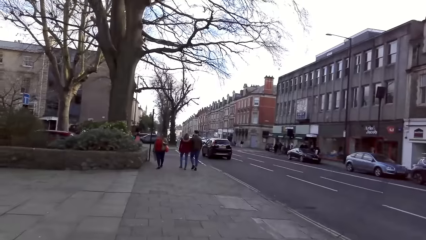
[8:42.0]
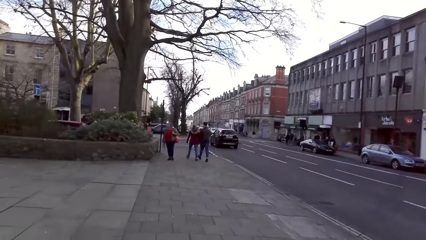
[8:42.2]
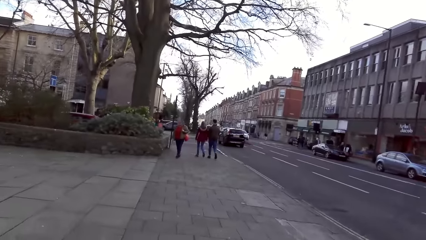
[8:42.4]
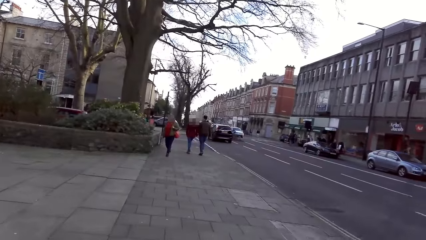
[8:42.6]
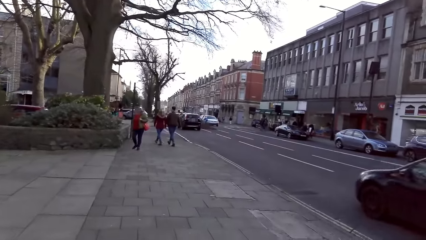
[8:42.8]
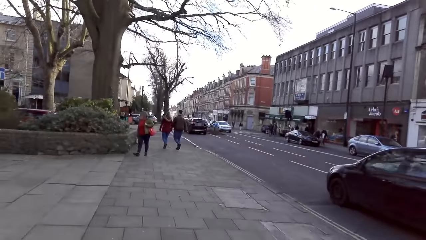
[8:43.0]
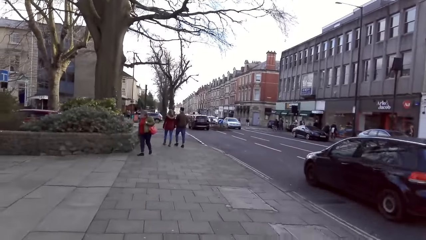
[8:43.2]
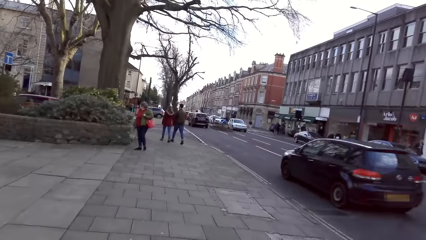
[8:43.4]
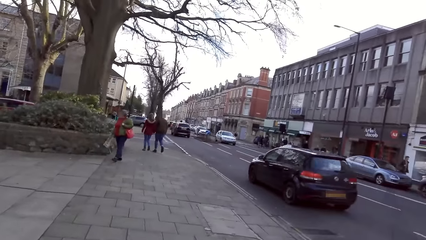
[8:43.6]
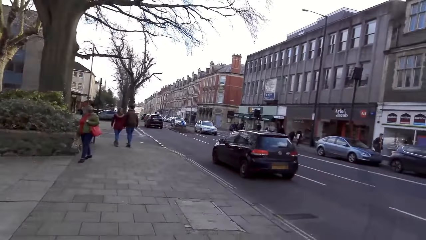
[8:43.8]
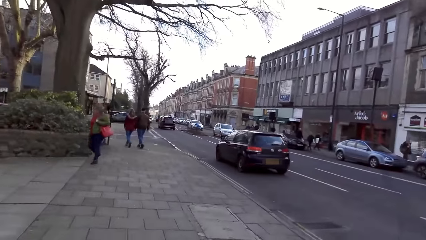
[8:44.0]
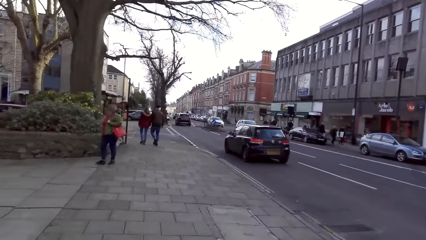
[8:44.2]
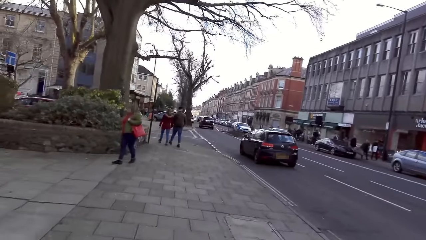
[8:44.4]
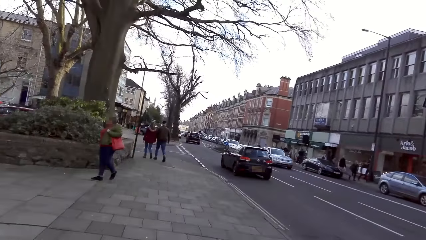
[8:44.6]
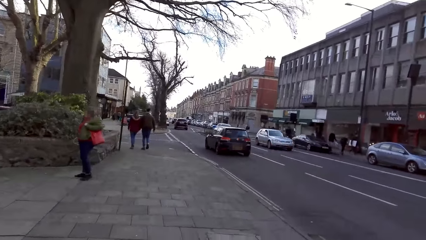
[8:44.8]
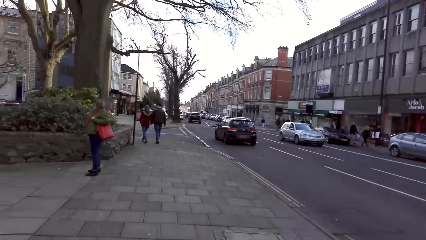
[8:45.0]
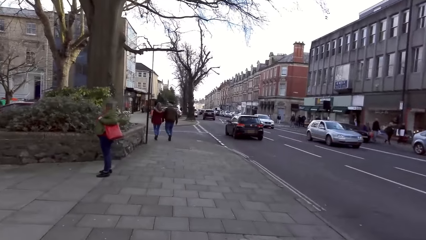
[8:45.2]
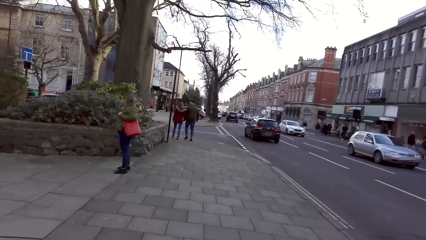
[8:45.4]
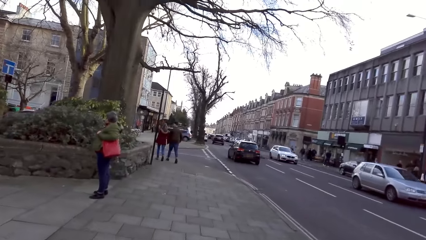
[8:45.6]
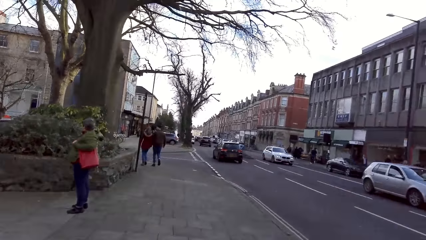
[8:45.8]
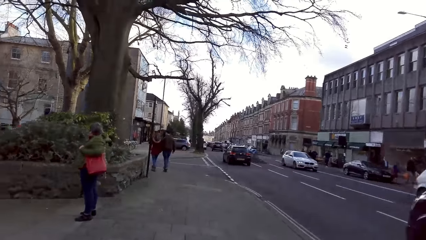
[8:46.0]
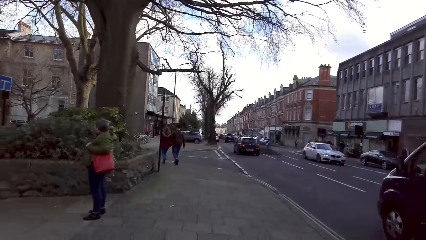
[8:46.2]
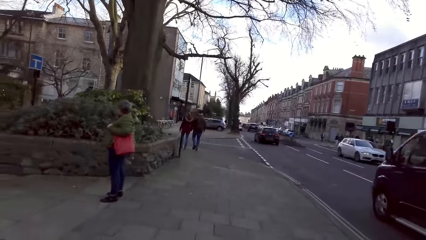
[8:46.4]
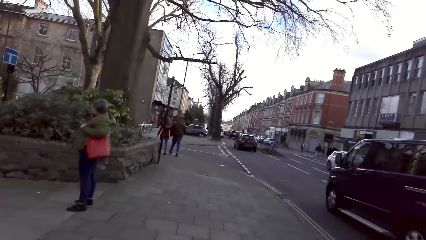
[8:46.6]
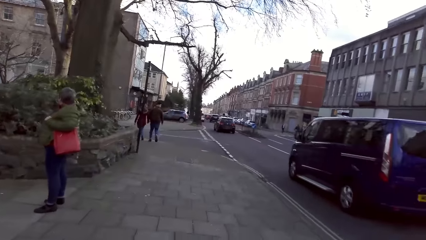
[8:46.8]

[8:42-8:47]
A black car drives past the camera wearer. A grey car drives past the camera wearer. A blue van drives past the camera wearer.

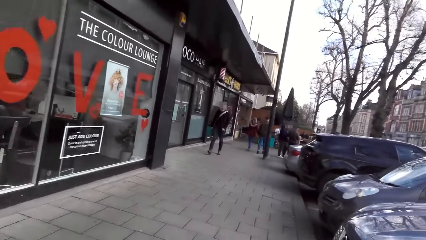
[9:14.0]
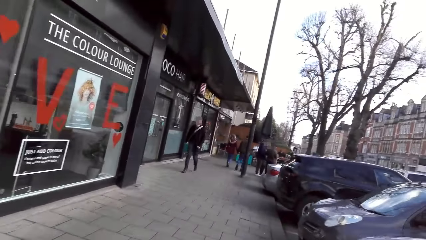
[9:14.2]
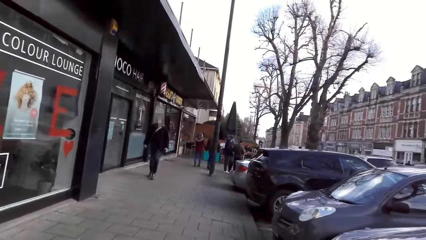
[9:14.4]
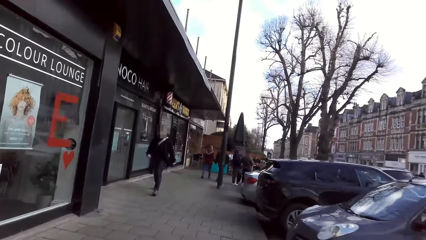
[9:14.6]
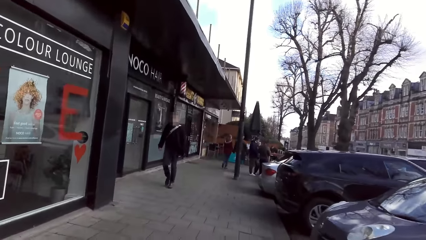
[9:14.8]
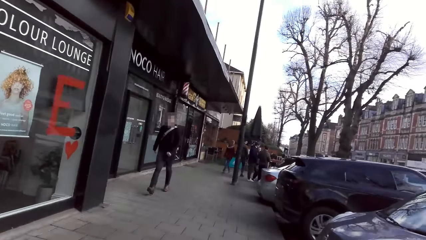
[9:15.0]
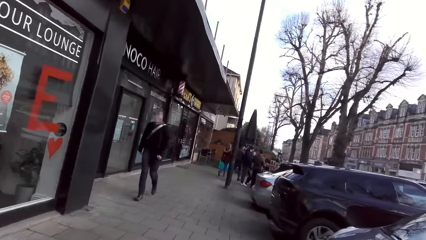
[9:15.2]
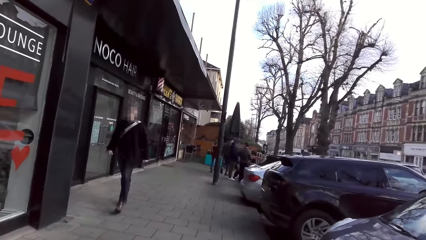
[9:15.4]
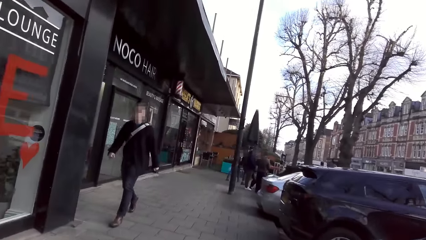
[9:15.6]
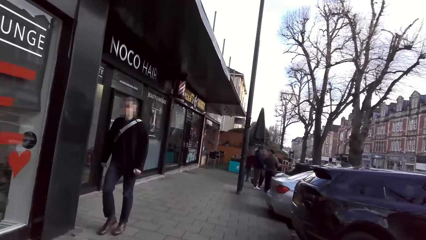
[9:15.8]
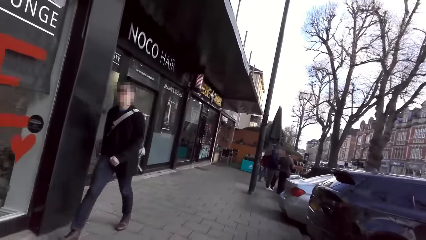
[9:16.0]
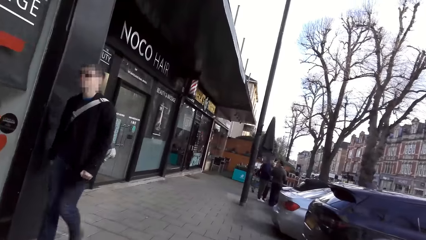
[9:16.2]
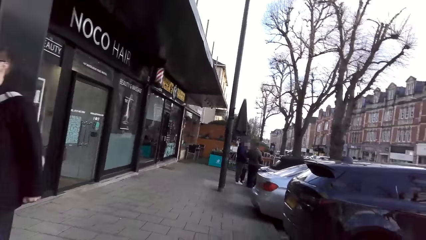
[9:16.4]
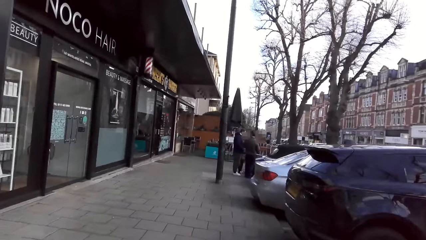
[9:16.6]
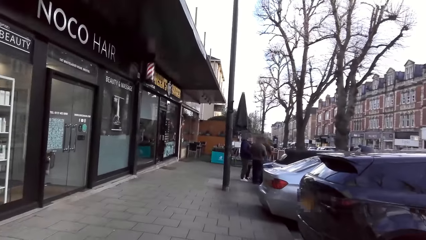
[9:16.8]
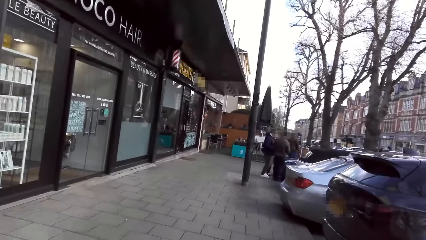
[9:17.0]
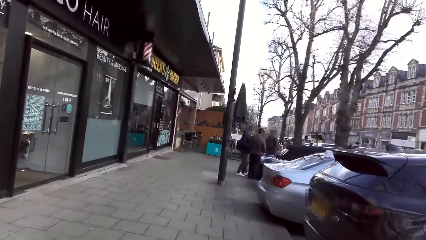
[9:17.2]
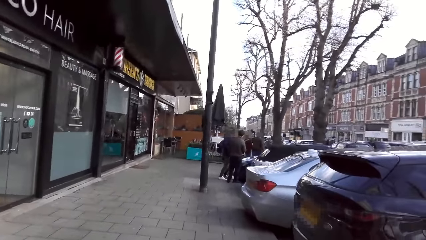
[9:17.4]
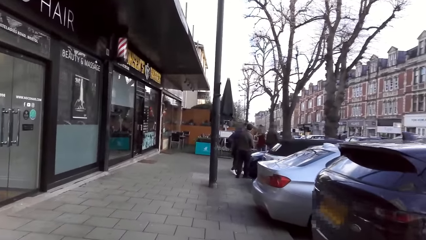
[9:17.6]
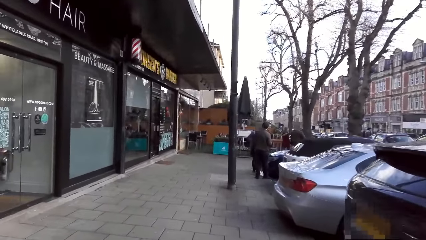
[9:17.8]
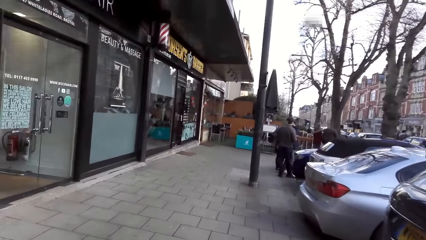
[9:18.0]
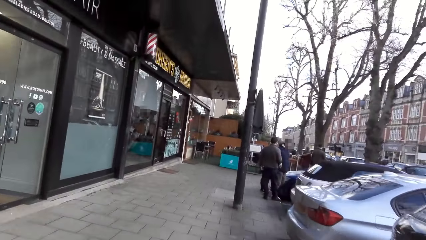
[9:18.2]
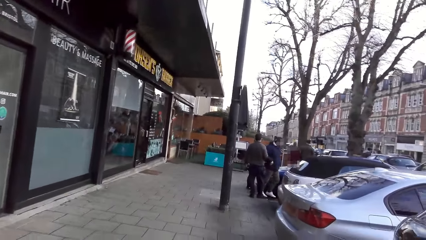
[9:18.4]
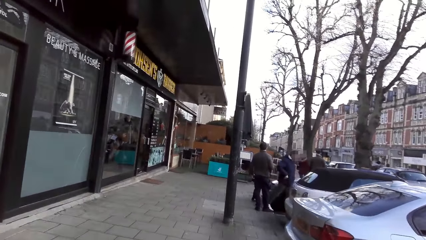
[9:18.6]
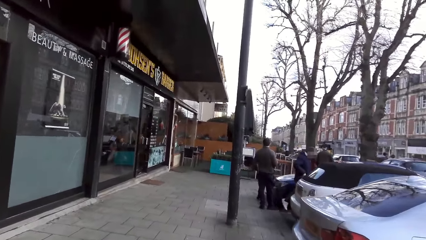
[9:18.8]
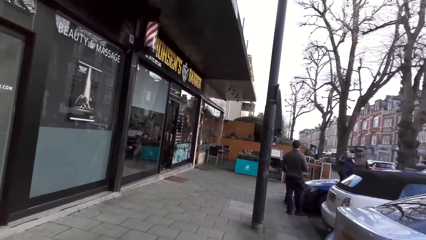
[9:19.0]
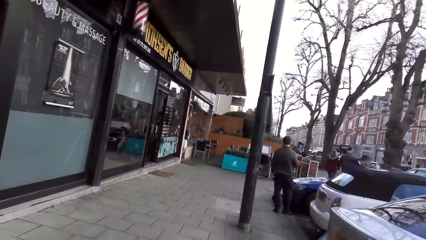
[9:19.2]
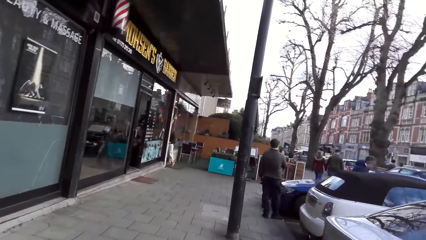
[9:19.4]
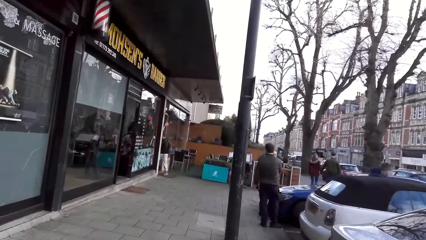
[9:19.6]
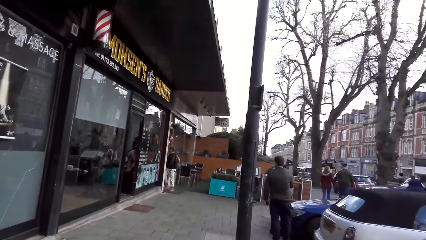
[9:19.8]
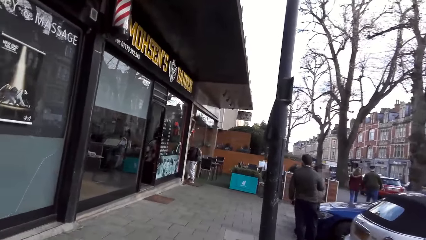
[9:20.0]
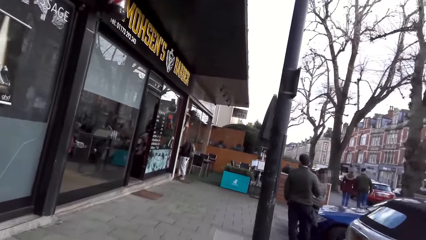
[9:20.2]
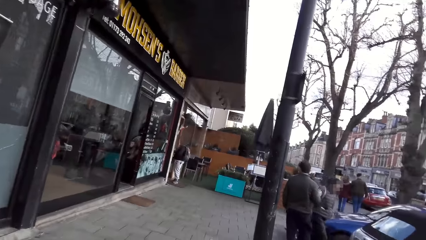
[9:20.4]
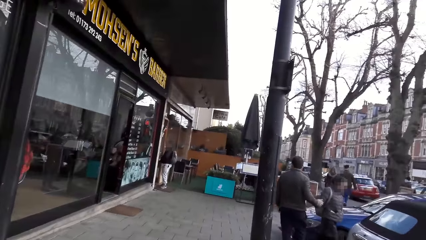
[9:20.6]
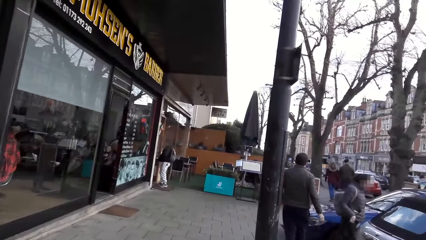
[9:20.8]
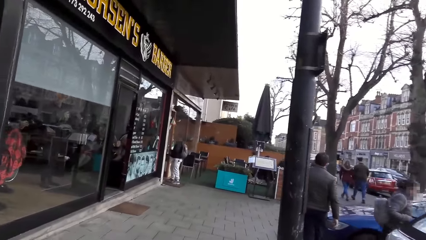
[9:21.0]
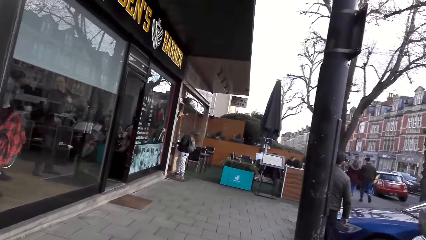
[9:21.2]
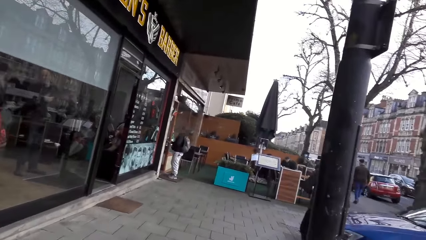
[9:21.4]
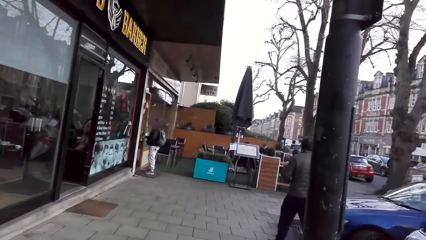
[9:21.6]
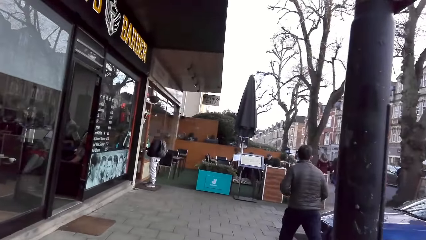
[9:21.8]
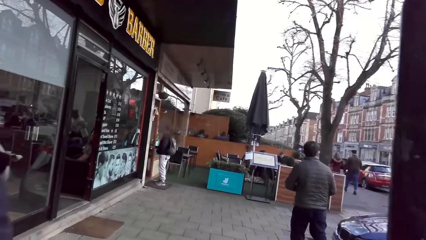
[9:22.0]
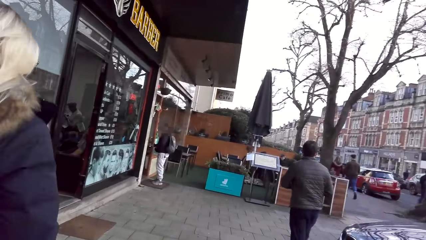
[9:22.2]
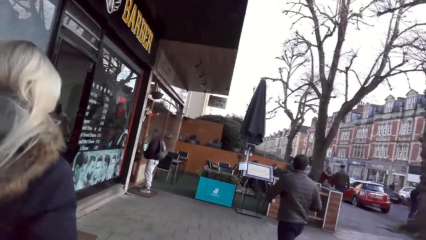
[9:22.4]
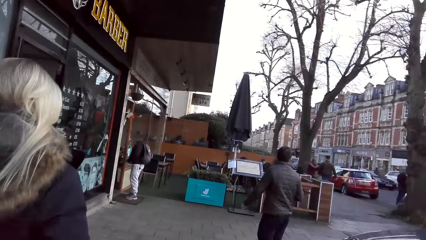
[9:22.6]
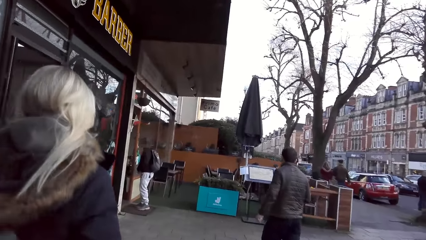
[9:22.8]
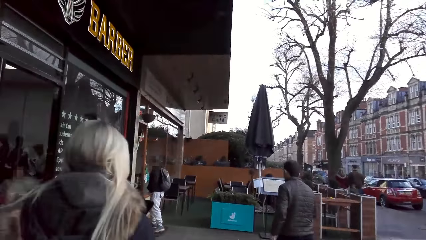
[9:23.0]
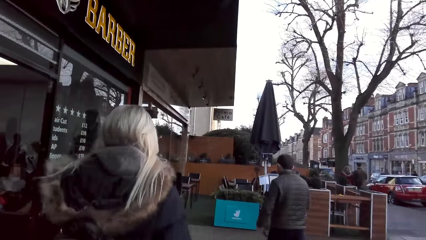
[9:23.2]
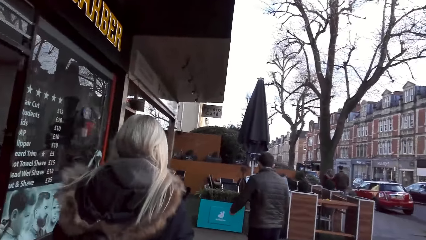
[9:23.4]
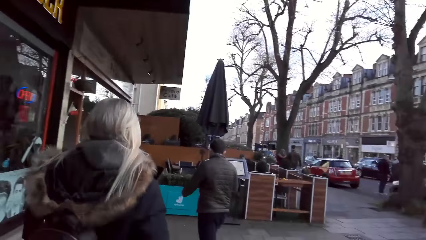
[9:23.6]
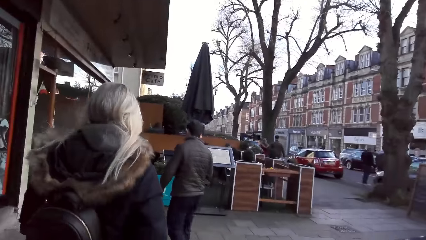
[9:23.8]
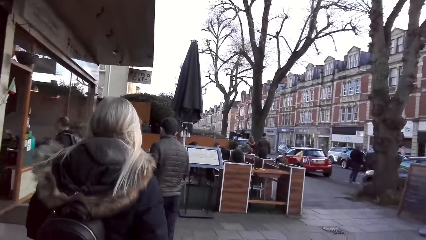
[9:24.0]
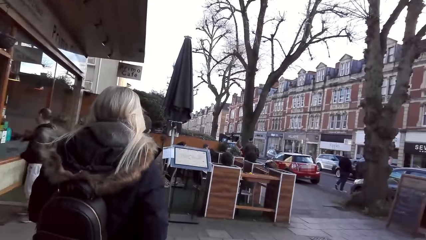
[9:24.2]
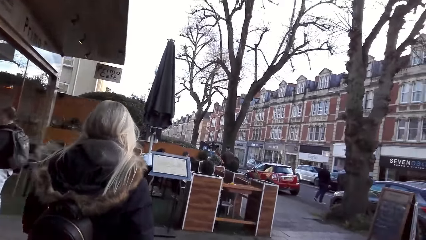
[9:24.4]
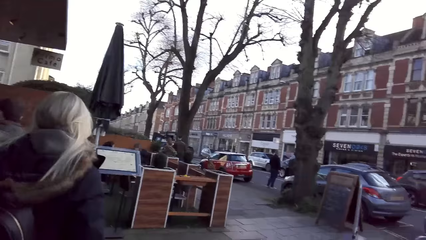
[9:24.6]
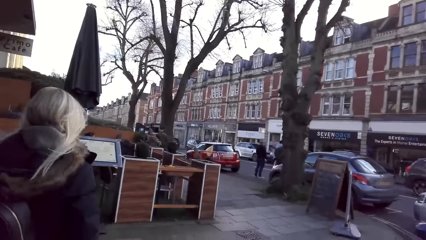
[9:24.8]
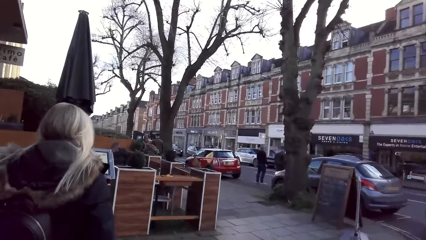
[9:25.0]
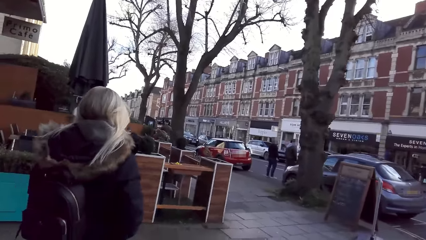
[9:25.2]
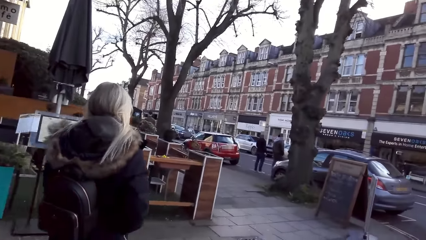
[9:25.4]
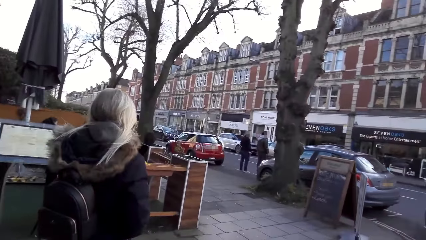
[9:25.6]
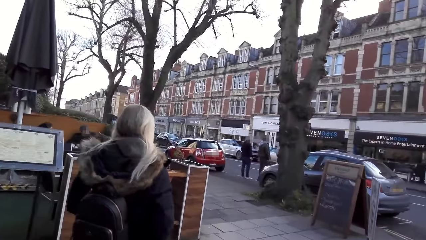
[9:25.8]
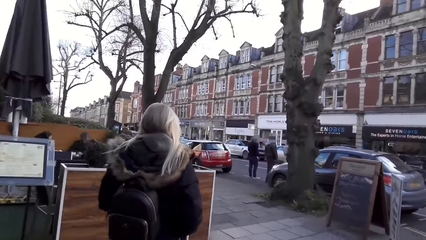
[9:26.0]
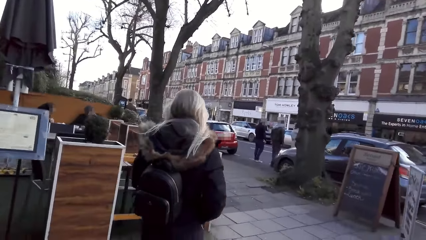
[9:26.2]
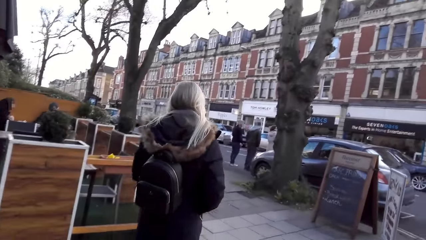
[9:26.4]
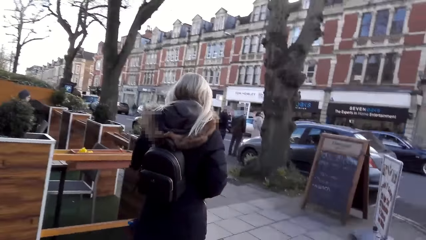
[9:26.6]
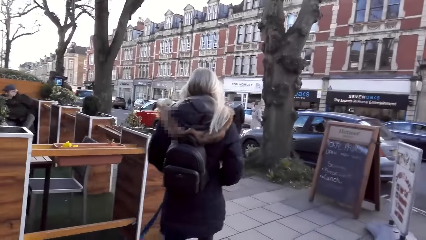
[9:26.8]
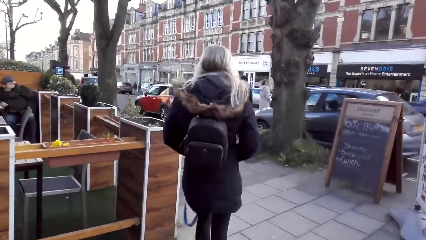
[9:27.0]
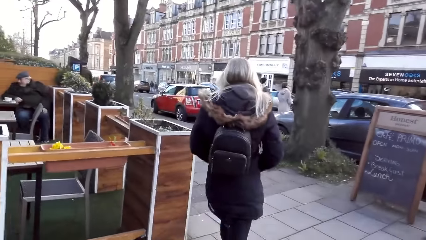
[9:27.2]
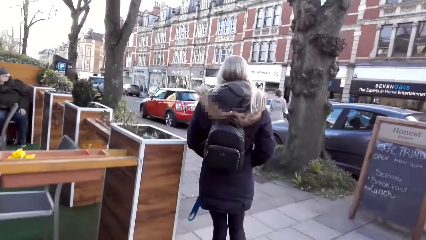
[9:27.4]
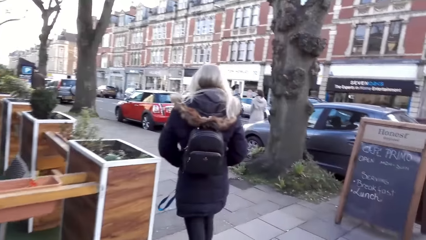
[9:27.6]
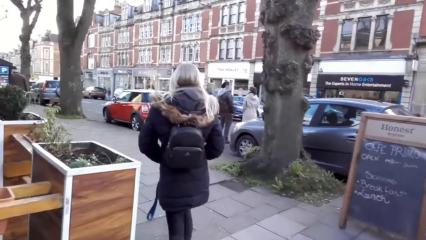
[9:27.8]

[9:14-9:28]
A man walks past the camera wearer. A woman walks past the camera wearer.
